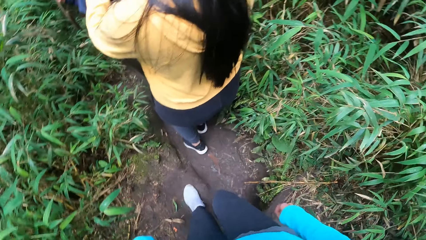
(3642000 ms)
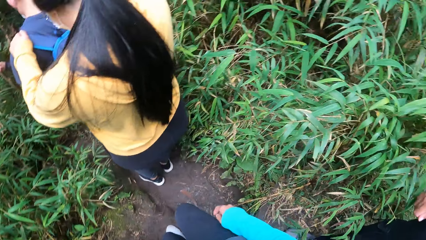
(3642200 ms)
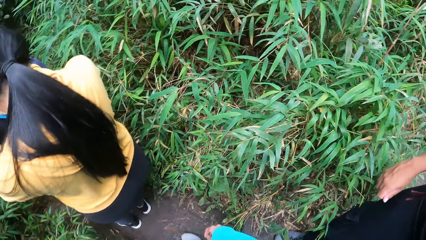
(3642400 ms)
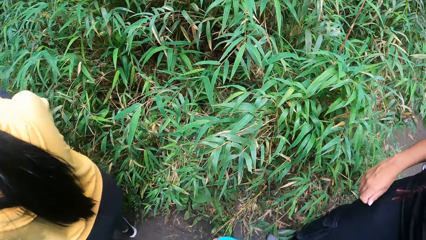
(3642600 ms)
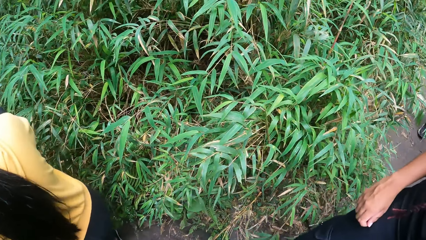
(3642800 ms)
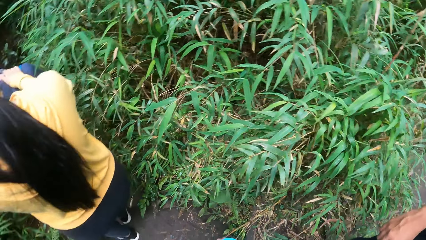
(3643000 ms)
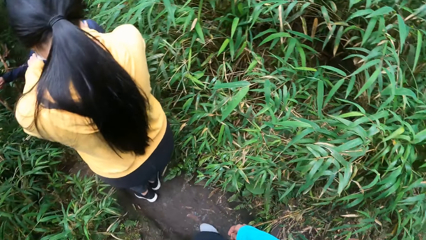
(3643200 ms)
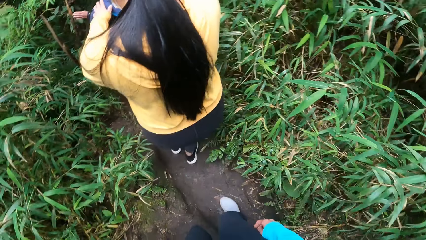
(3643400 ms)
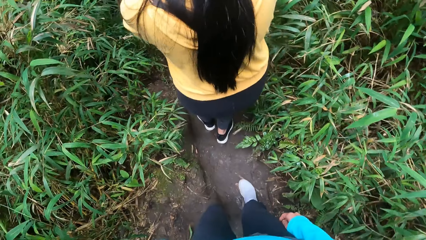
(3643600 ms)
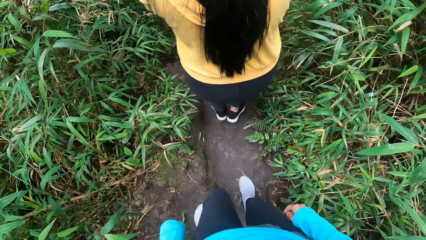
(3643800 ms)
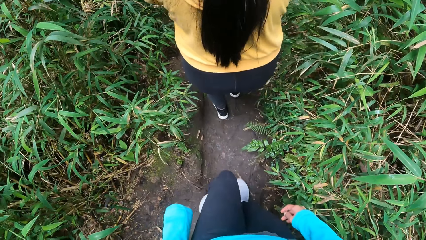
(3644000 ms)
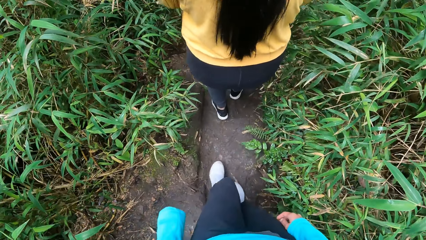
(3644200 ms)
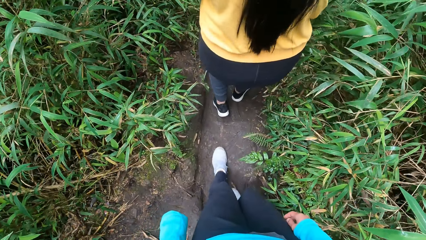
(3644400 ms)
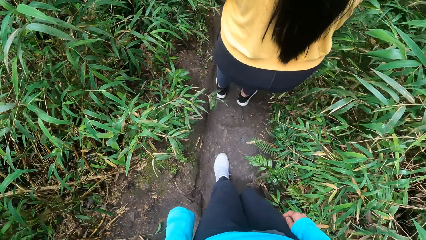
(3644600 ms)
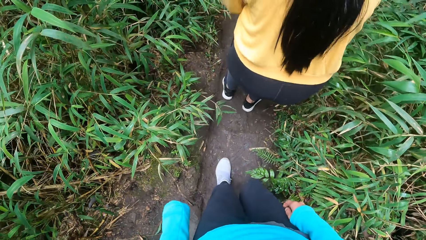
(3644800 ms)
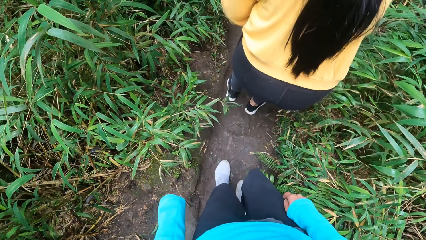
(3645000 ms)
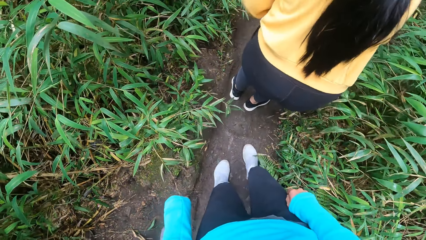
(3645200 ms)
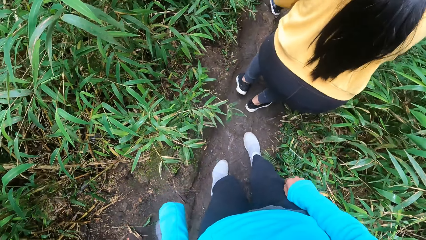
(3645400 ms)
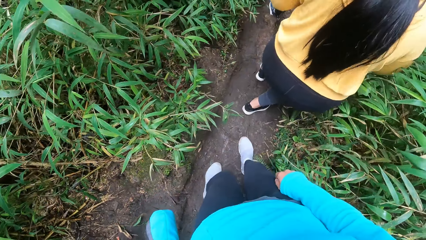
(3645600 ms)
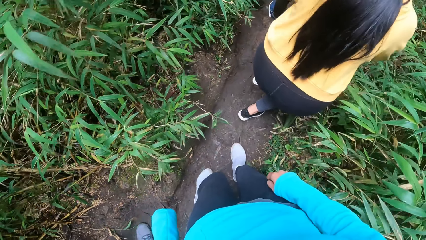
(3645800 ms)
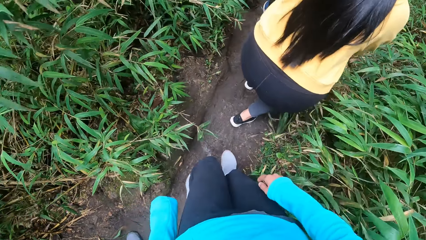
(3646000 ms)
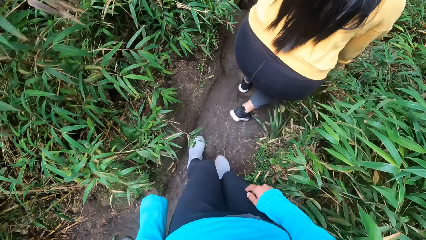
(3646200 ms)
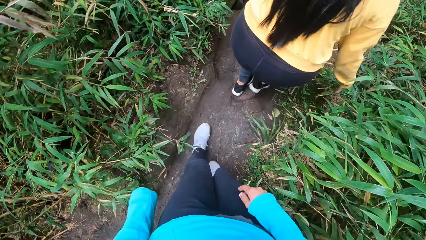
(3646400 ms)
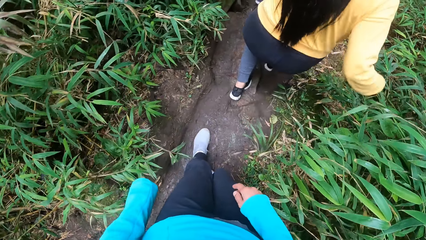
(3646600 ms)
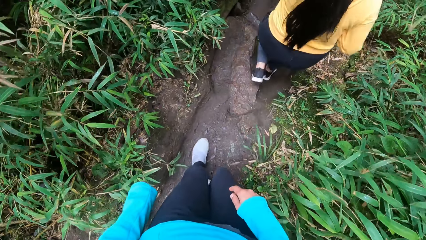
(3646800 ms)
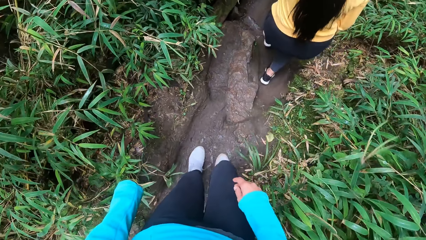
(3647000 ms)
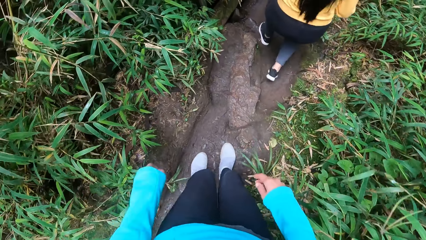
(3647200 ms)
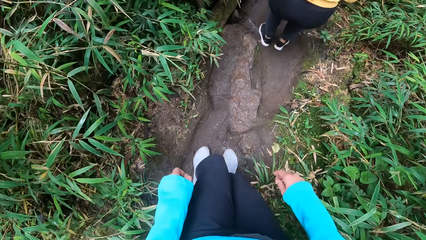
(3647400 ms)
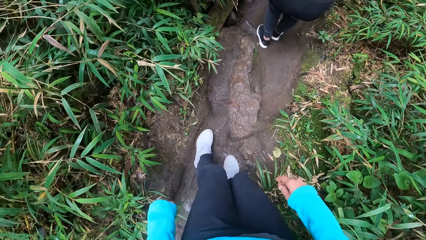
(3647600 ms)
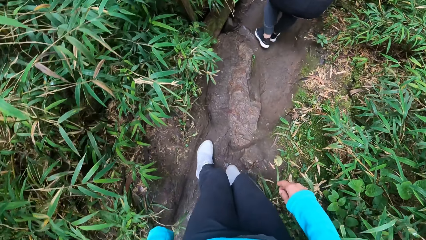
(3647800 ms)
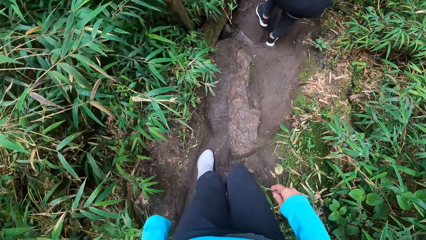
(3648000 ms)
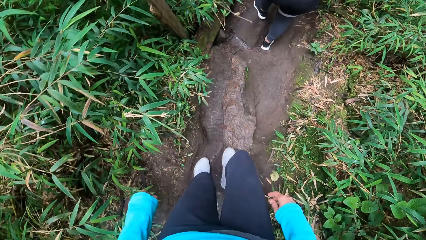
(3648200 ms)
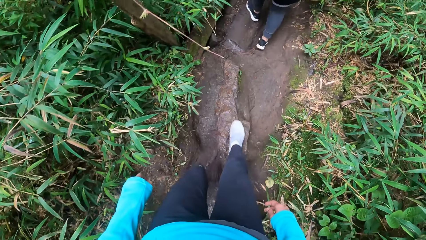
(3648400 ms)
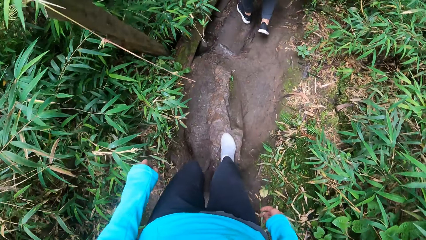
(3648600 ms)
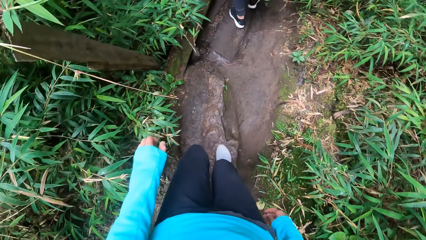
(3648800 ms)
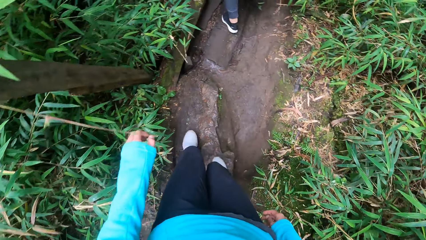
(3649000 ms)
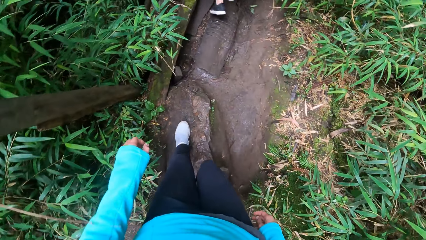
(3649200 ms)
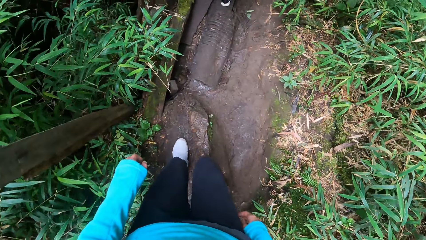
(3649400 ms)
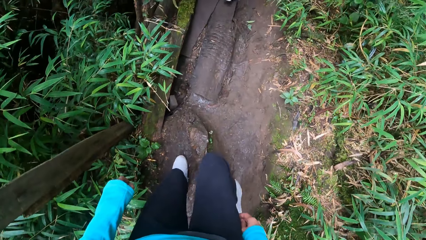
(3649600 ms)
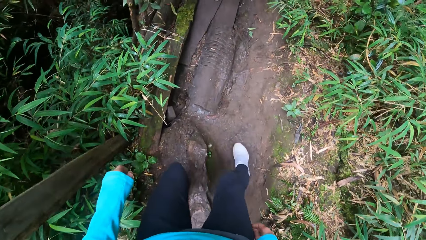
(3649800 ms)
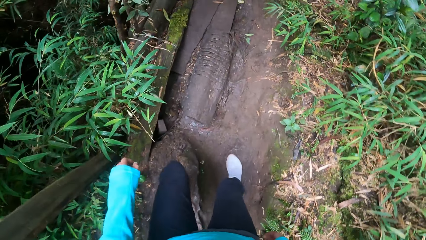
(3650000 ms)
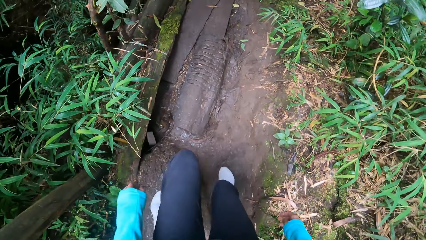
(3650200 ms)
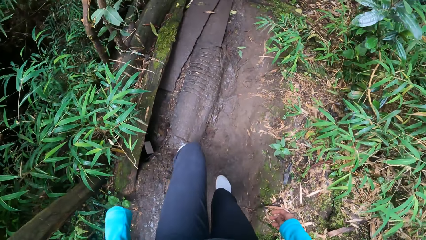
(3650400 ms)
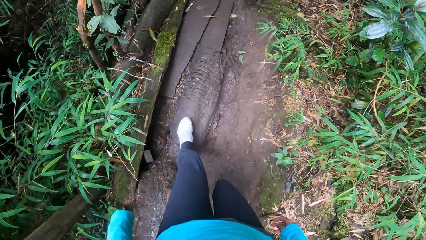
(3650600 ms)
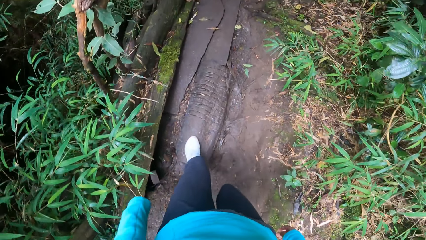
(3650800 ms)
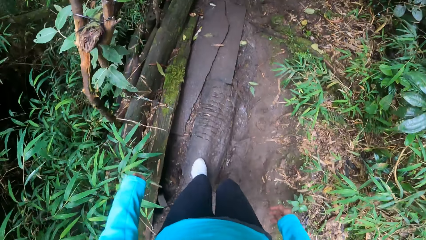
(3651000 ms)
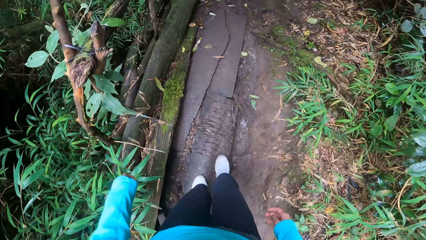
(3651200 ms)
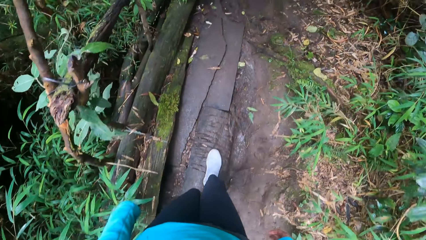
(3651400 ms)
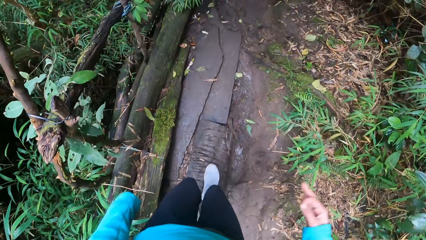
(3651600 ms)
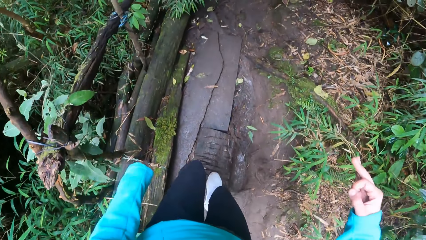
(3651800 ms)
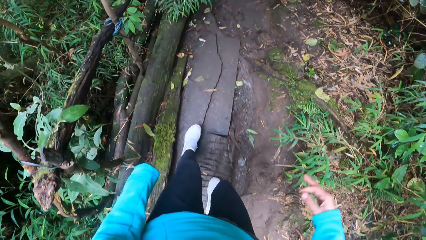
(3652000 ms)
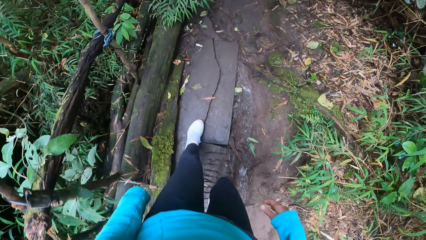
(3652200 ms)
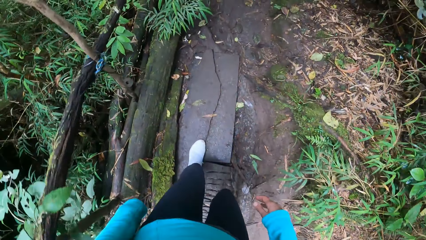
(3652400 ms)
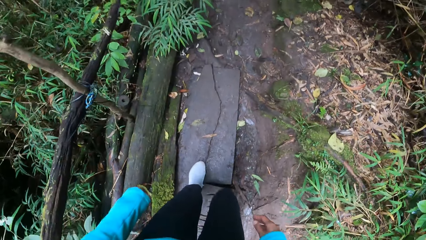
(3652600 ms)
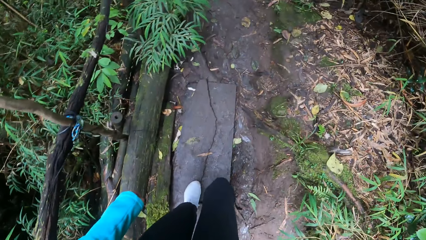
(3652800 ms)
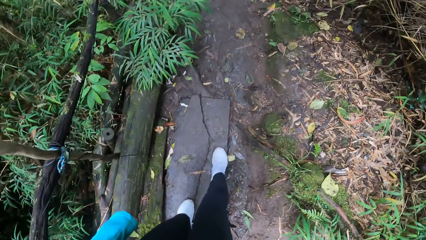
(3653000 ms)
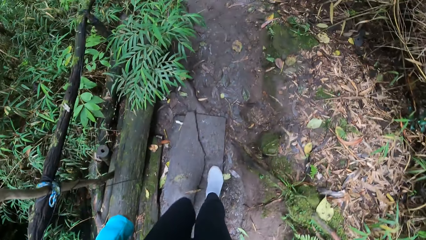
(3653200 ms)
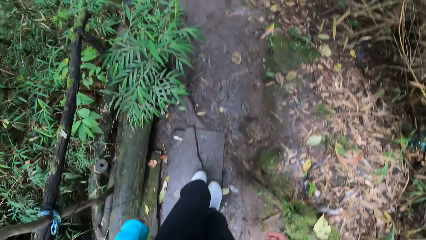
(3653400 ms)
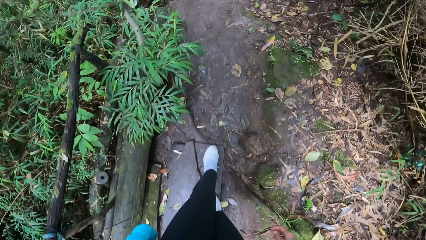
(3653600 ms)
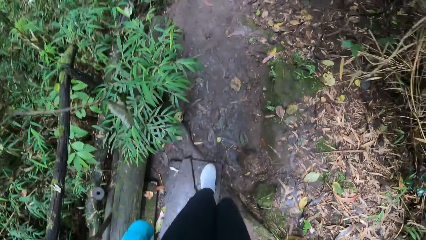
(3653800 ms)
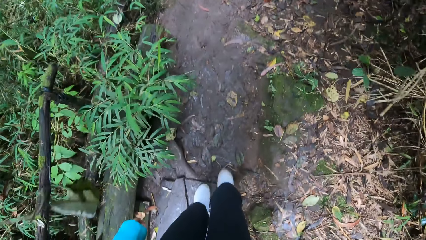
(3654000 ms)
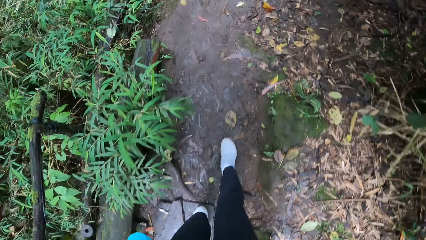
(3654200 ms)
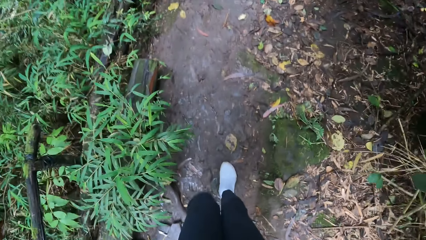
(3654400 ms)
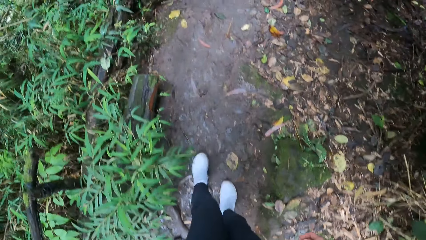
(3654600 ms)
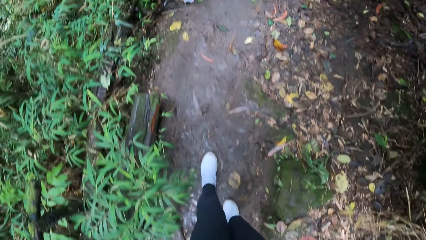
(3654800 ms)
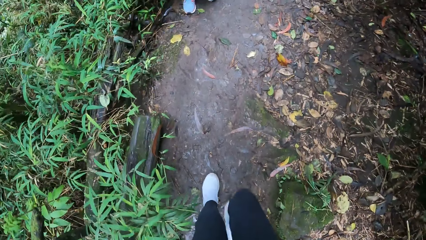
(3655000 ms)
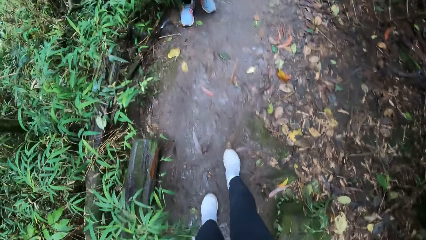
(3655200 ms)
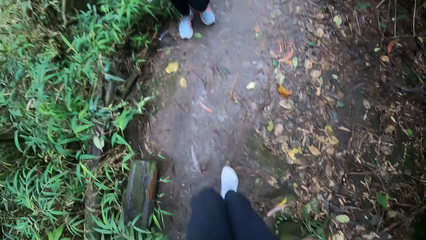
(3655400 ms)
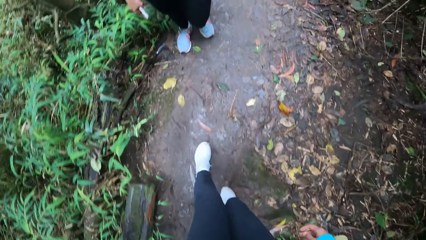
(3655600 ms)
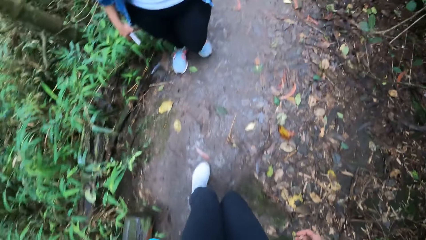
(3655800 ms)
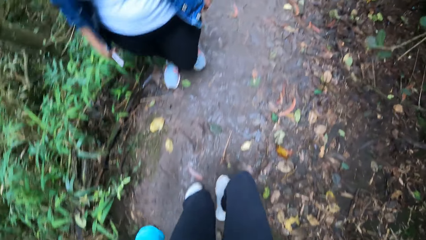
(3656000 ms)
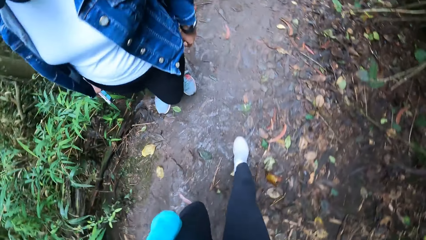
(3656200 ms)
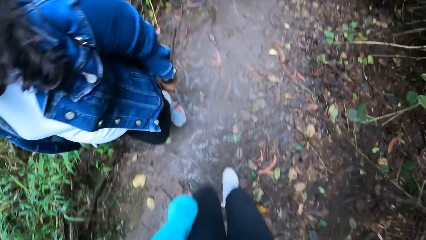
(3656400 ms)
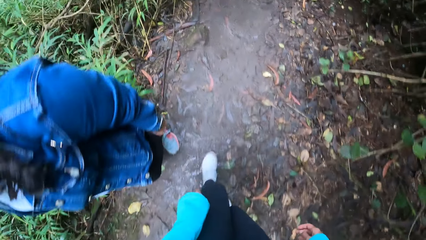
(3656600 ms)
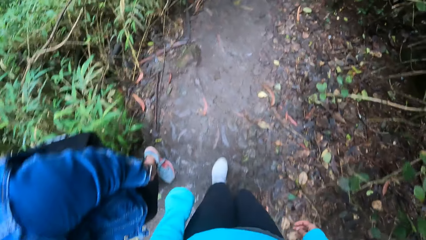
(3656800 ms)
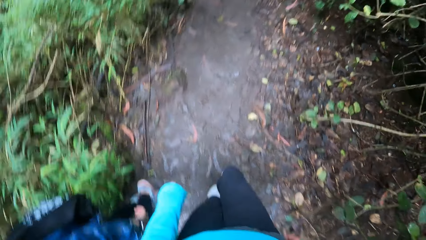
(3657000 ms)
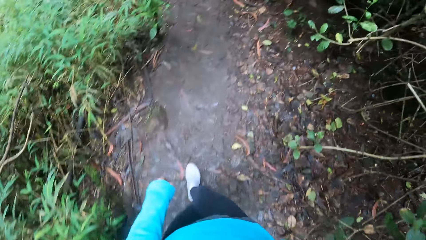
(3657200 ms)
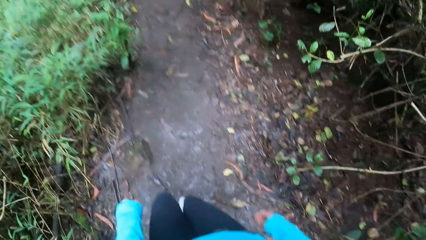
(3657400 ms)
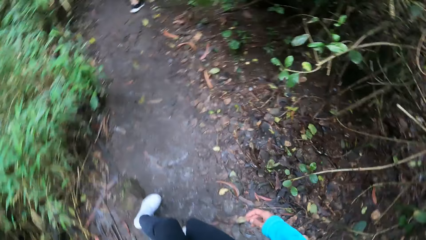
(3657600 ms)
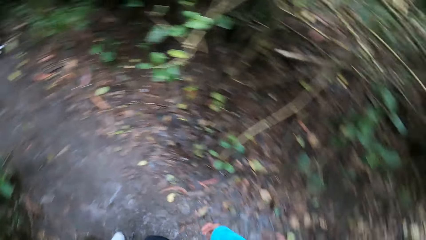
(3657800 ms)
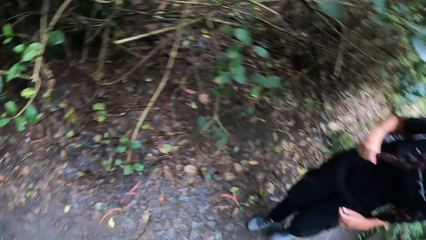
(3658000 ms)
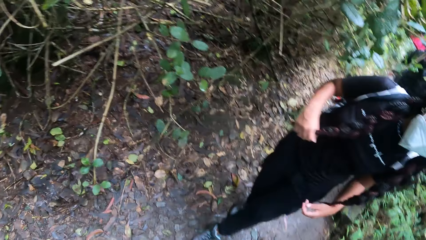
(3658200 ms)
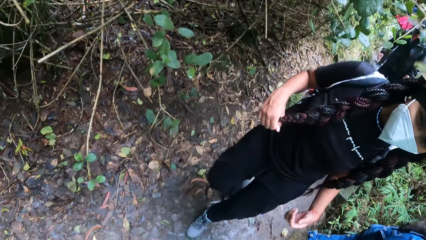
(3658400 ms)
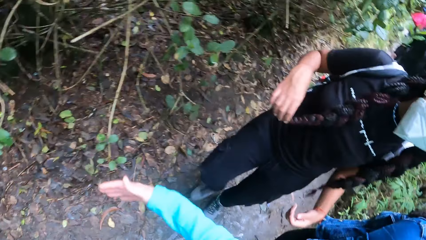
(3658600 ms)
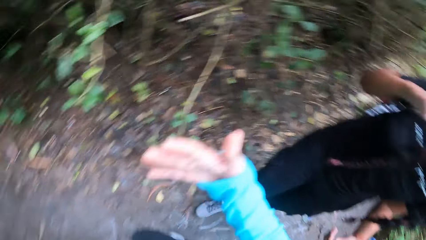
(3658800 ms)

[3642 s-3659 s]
The camera wearer steps down. They look around. They follow the pathway. They step on the rock. They step down from the rock. They step on the wood. They follow the pathway.
